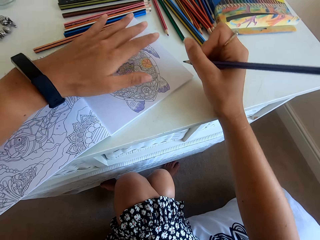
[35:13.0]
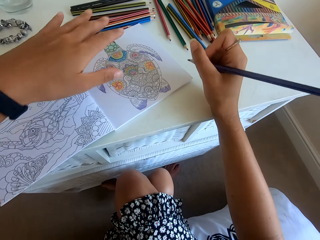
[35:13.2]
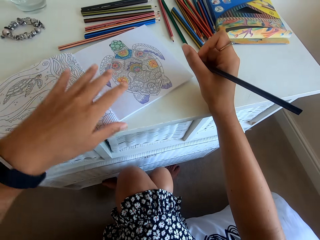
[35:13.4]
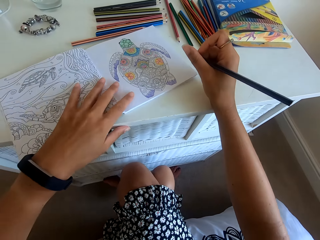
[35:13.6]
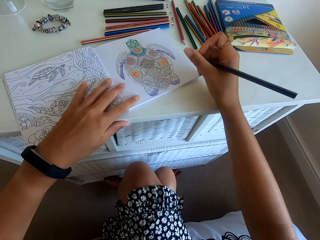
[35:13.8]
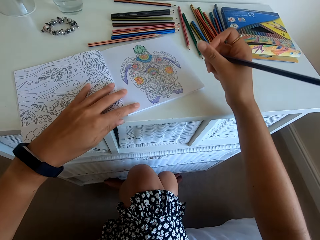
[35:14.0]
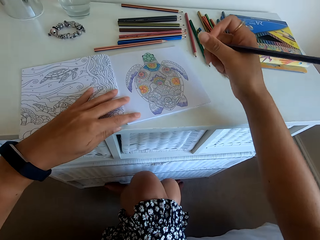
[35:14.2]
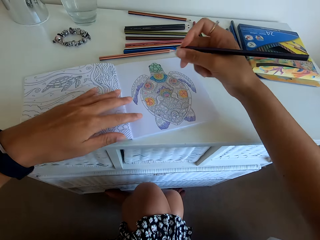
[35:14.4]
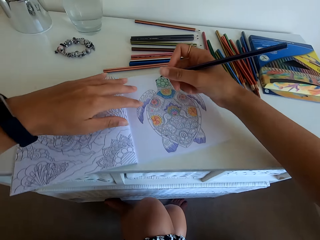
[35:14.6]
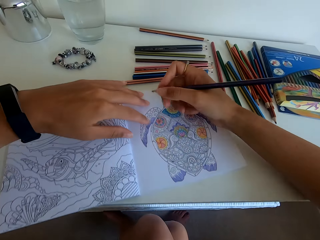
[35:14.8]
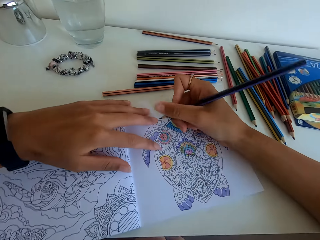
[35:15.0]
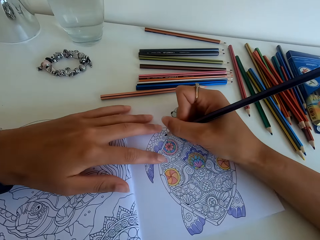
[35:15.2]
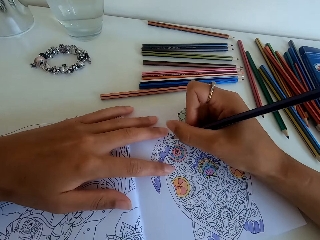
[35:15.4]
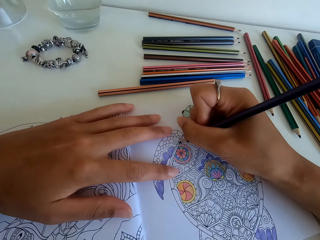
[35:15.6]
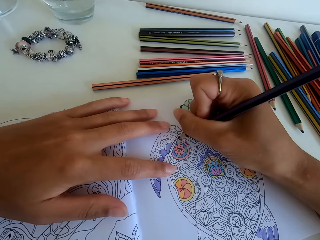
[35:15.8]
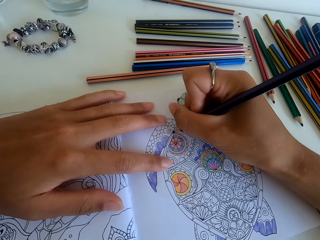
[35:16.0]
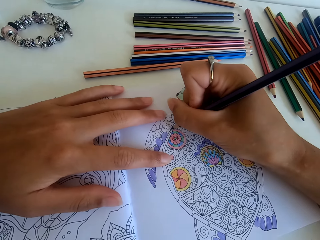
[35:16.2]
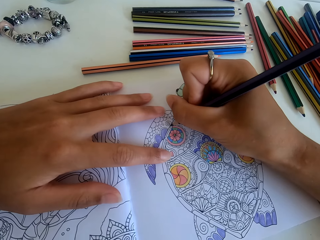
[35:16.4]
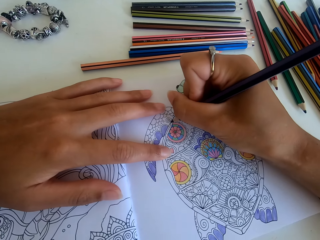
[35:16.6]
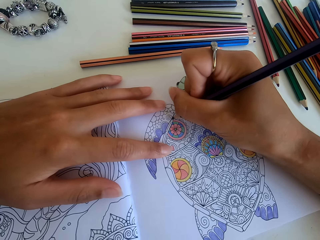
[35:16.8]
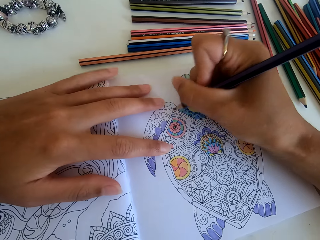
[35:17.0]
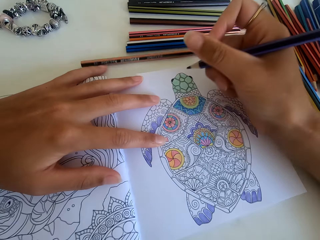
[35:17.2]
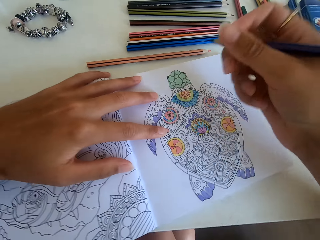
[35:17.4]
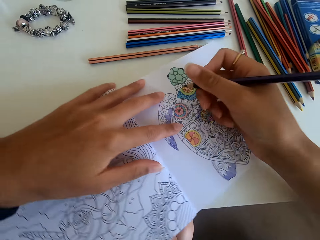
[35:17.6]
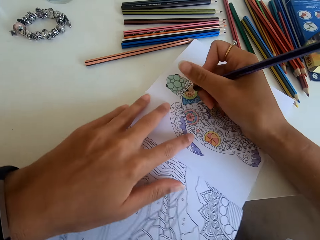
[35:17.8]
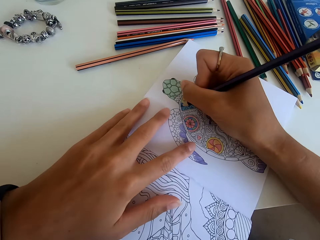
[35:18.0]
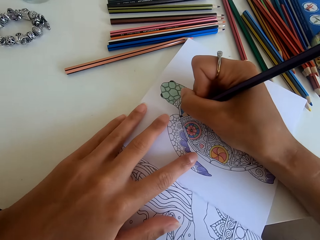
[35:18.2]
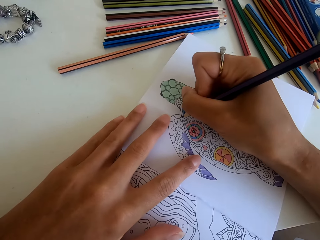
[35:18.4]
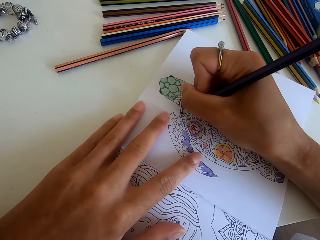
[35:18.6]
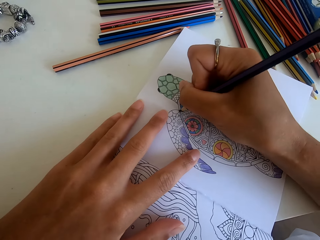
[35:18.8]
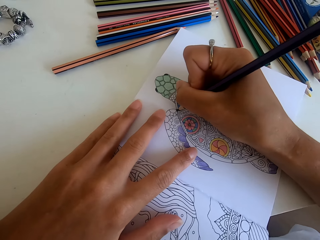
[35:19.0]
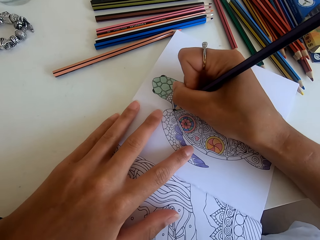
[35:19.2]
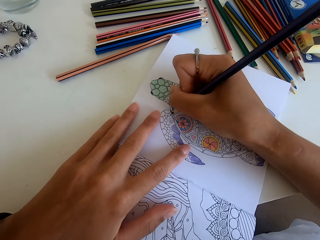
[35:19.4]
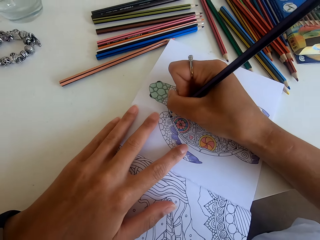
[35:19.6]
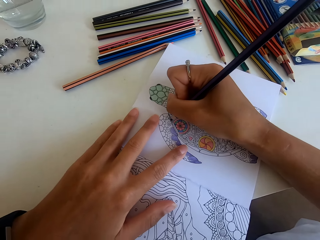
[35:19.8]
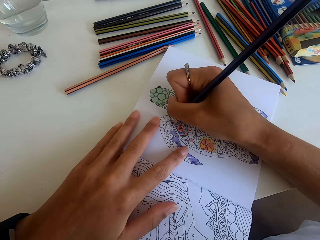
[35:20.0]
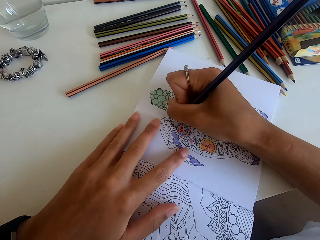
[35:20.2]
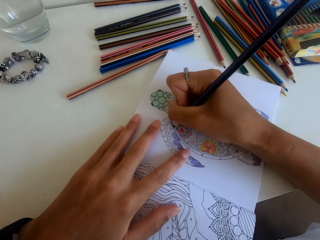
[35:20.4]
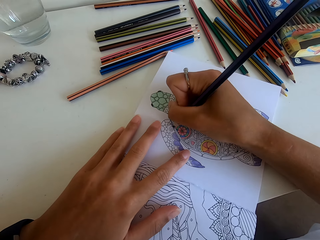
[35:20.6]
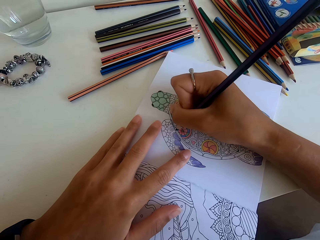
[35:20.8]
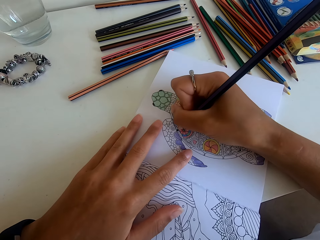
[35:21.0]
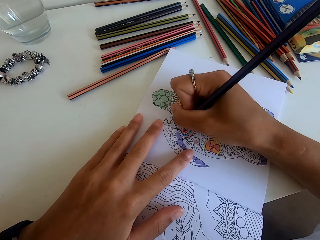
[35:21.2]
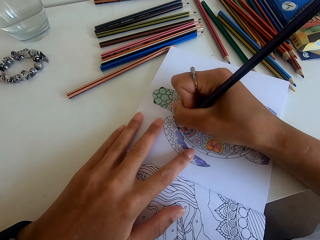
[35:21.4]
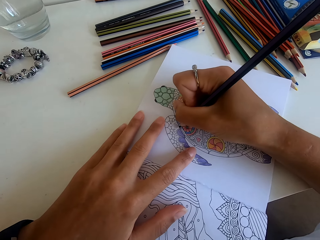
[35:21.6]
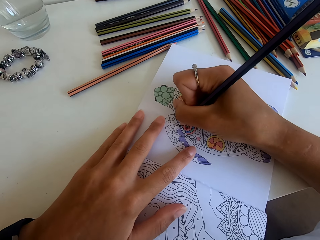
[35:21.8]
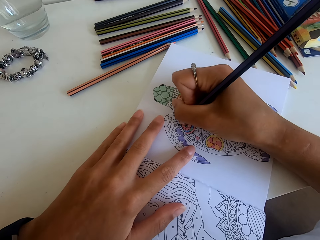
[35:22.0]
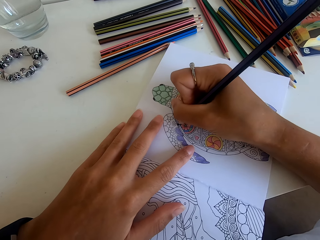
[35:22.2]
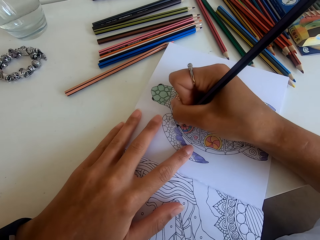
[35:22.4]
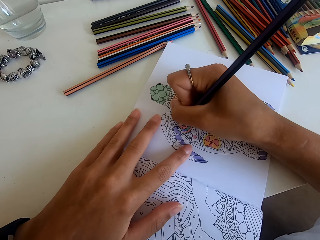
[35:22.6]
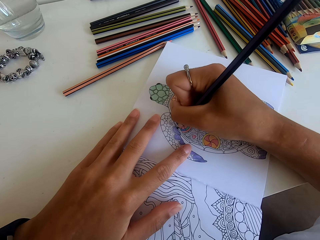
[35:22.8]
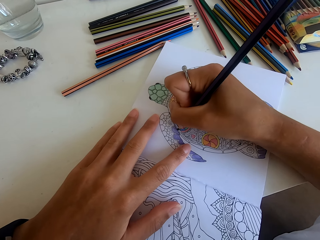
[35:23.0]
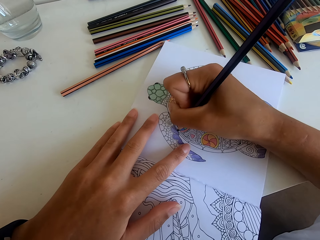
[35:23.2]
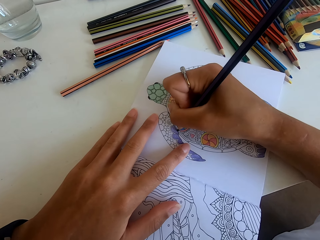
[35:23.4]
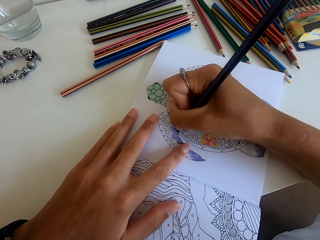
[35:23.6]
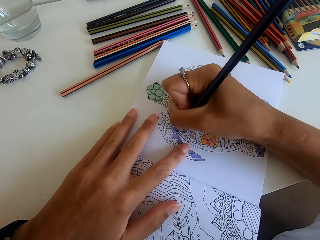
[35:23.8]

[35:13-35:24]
The camera wearer rotates the book with the left hand. They color the picture on the book with the color pencil. They rotate the book with the left hand. They color the picture on the book with the color pencil.

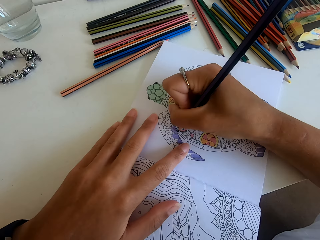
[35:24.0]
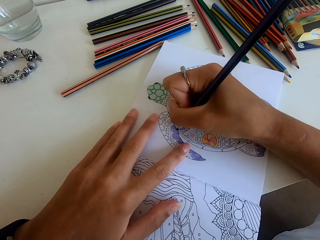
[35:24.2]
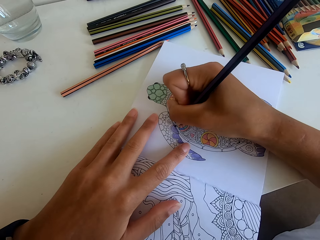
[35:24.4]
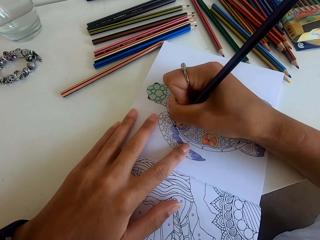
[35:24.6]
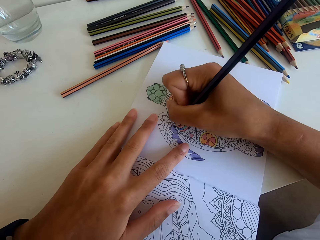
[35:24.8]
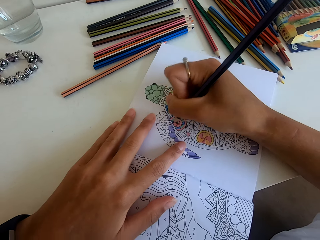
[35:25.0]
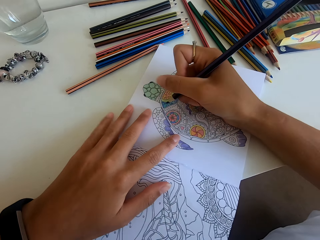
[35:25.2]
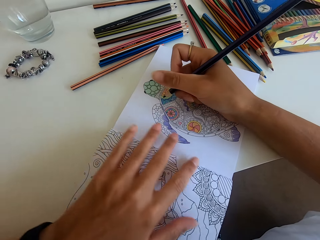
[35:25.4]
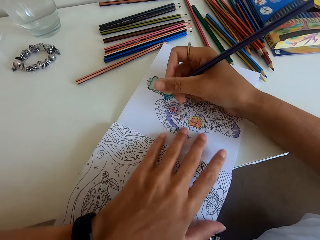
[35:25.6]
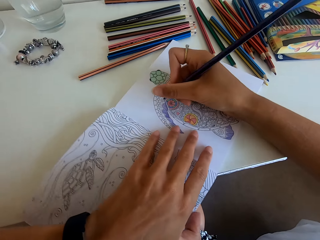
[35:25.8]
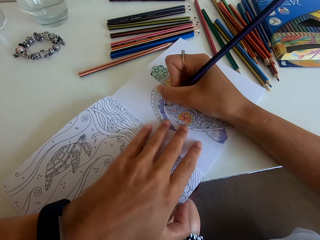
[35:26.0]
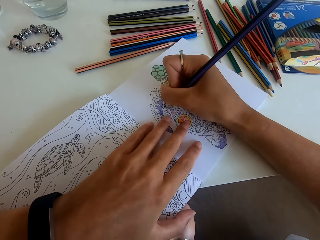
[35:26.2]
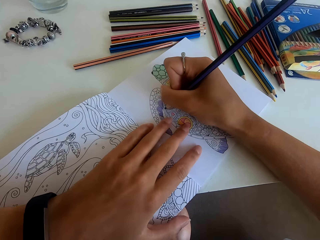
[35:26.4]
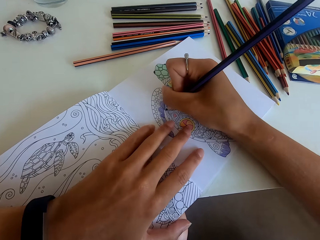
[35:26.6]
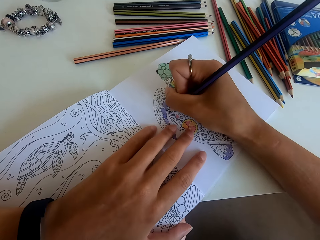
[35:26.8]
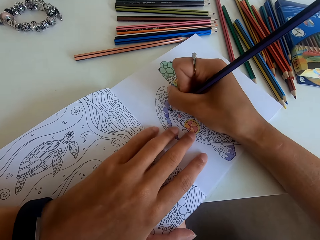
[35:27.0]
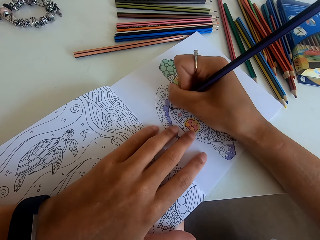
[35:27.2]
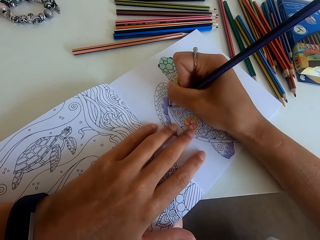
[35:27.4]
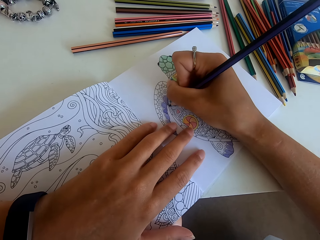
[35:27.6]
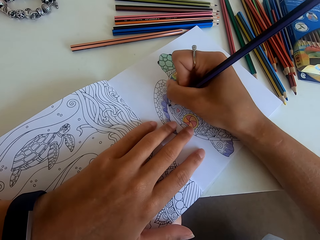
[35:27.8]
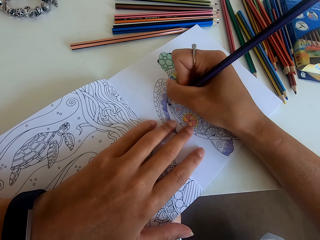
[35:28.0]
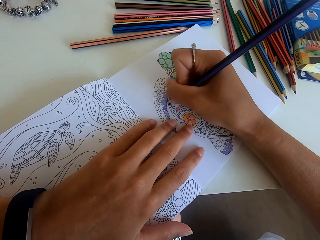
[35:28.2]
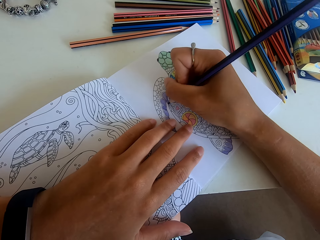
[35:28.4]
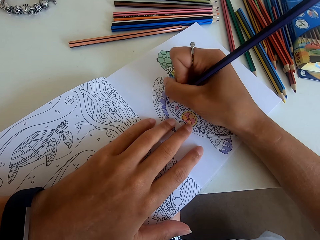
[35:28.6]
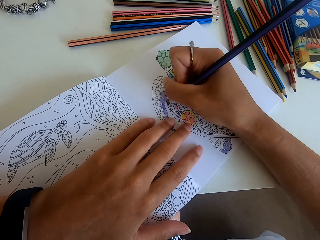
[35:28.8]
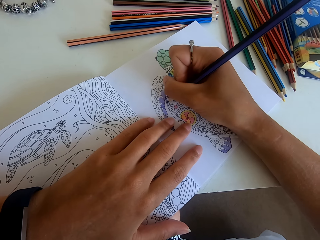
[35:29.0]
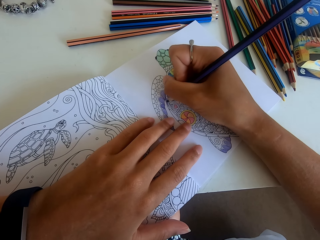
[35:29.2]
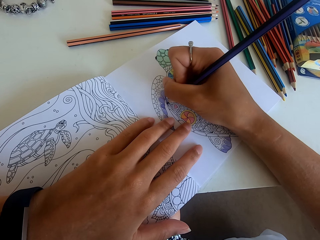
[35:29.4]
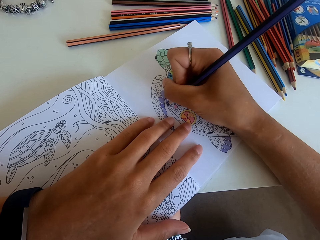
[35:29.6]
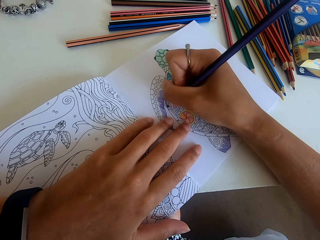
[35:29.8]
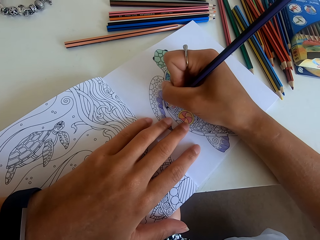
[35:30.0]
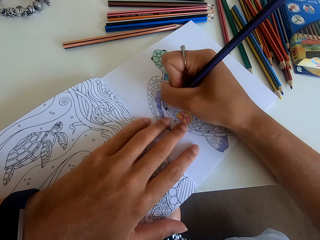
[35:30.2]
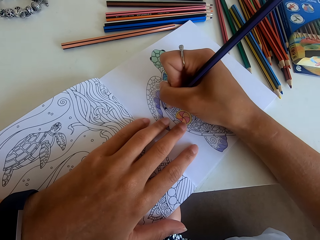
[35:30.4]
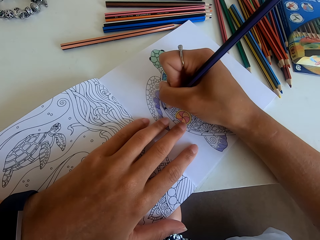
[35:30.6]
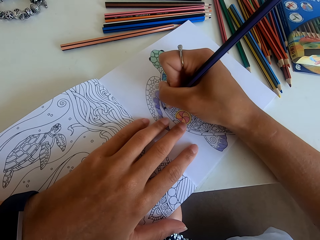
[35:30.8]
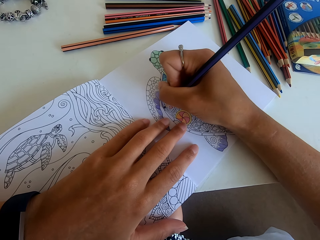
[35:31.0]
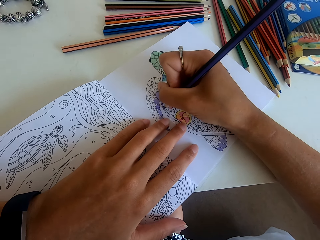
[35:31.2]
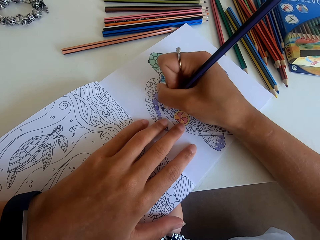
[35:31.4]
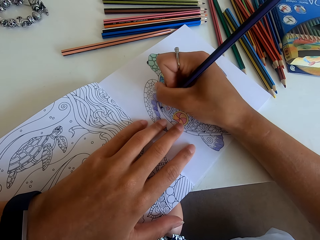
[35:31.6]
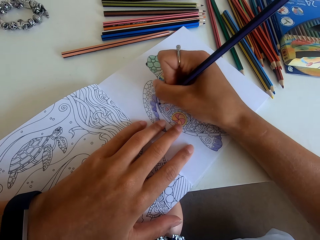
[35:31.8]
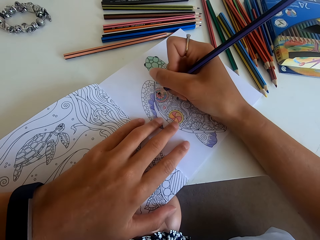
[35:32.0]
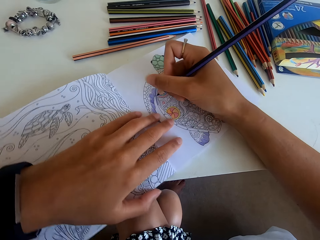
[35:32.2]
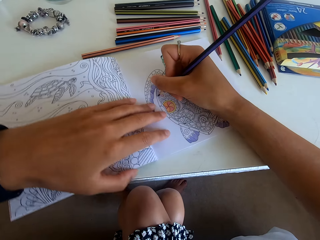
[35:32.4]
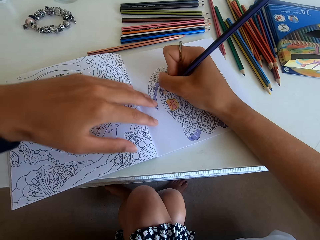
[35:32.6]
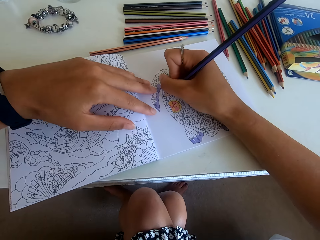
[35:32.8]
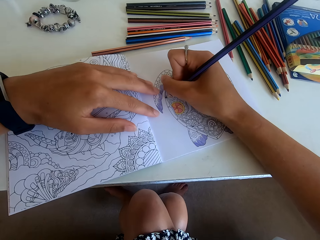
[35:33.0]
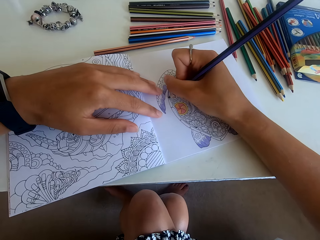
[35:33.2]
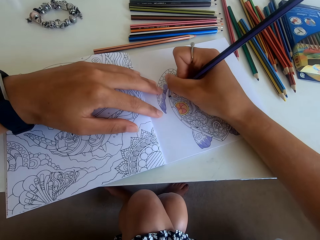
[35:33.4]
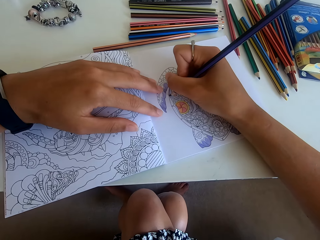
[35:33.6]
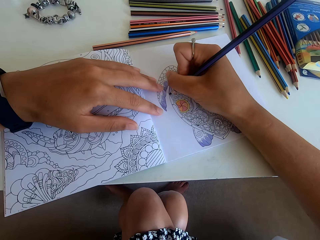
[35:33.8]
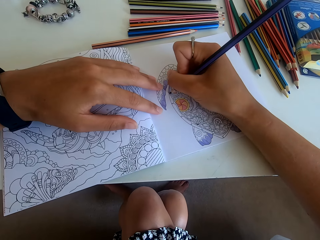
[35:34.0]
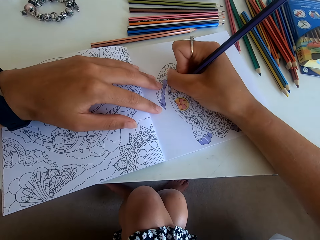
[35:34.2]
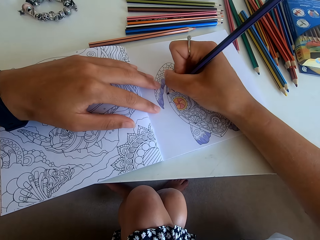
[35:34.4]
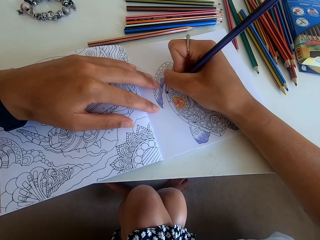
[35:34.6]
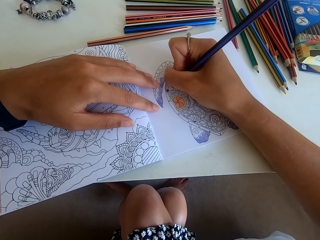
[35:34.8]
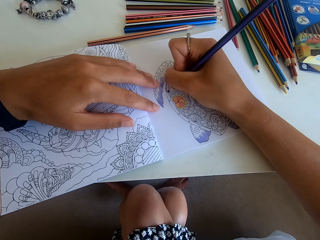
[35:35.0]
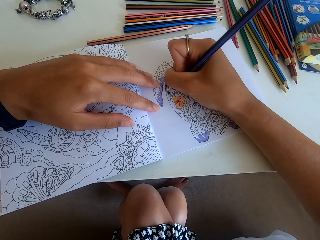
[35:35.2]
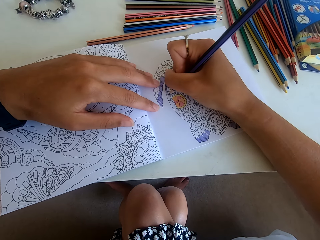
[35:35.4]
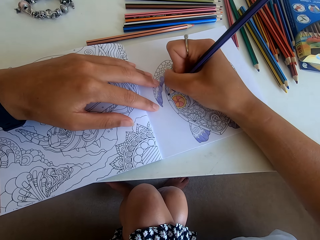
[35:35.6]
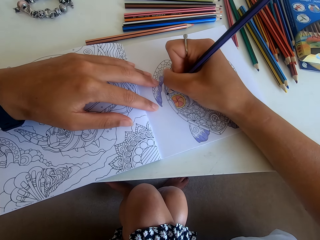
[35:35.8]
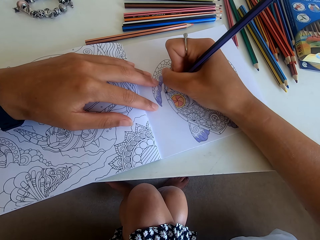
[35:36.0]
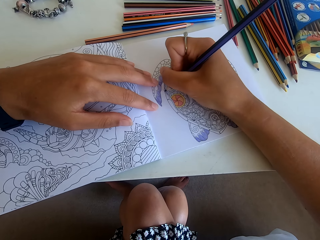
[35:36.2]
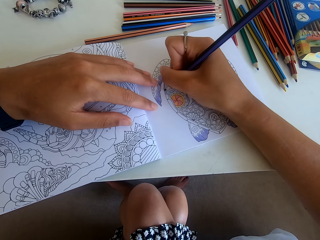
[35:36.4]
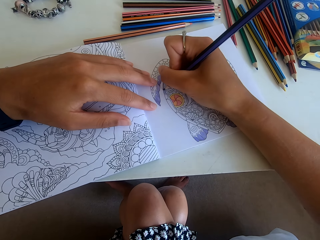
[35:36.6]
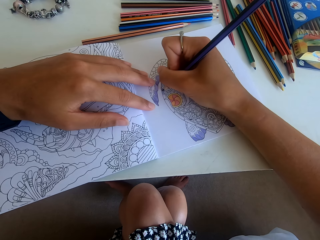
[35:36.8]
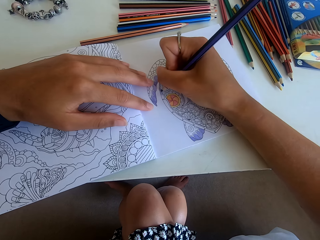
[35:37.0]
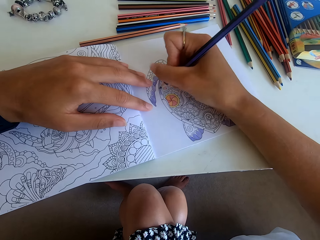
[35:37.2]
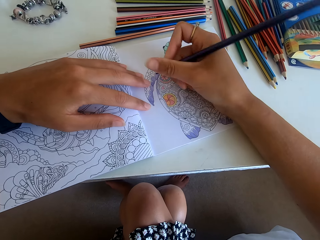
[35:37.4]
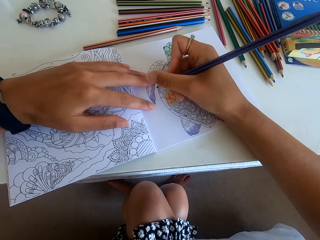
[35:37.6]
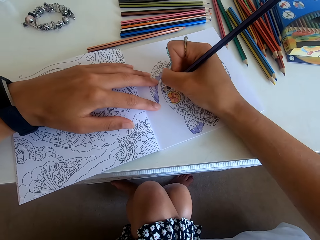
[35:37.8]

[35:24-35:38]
The camera wearer rotates the book with the left hand. They color the picture on the book with the color pencil. They rotate the book with the left hand. They color the picture on the book with the color pencil.
